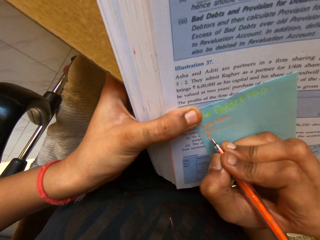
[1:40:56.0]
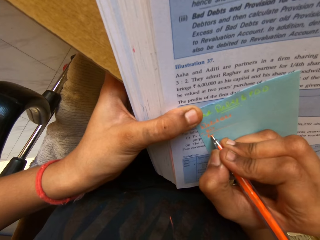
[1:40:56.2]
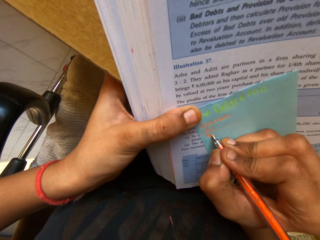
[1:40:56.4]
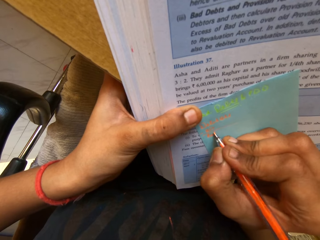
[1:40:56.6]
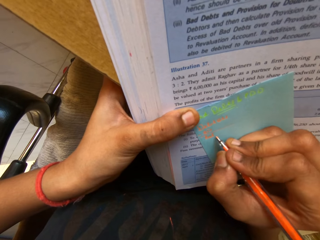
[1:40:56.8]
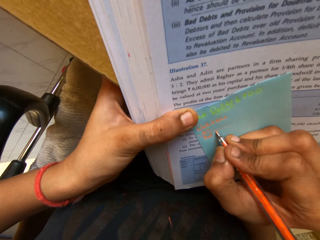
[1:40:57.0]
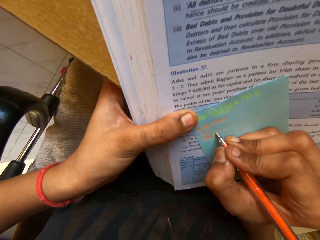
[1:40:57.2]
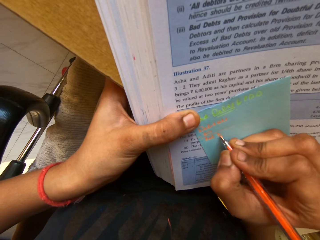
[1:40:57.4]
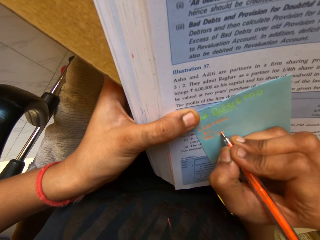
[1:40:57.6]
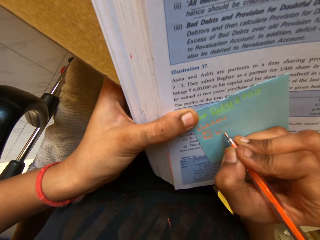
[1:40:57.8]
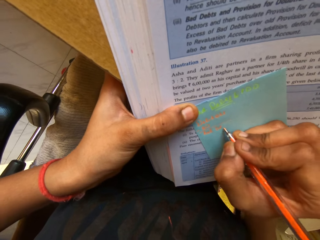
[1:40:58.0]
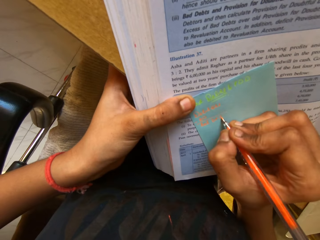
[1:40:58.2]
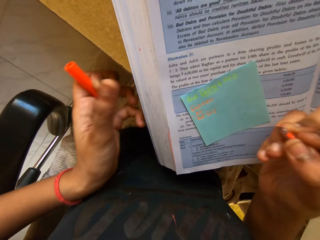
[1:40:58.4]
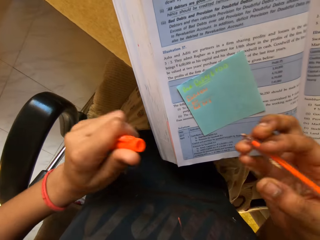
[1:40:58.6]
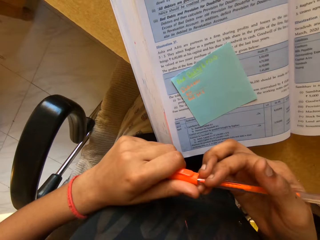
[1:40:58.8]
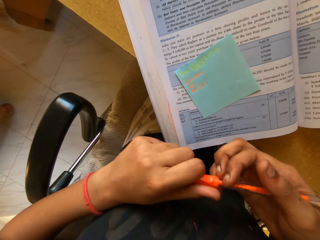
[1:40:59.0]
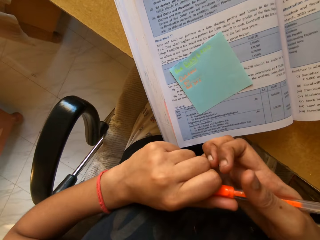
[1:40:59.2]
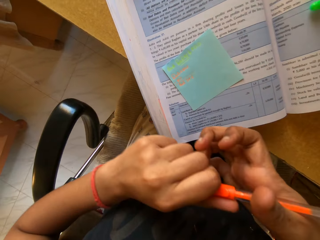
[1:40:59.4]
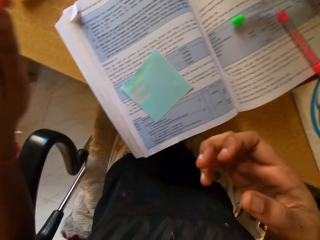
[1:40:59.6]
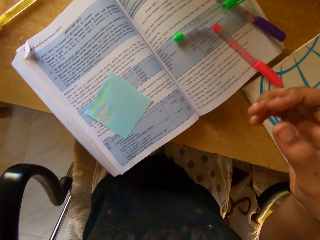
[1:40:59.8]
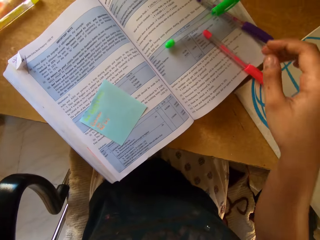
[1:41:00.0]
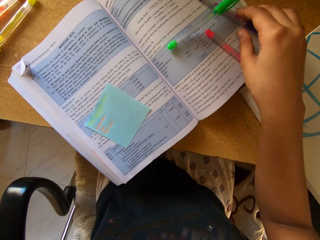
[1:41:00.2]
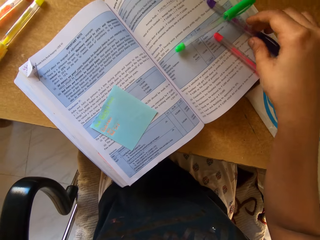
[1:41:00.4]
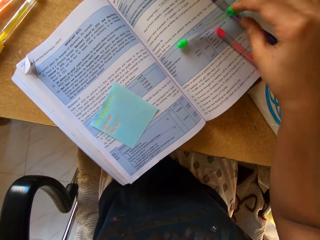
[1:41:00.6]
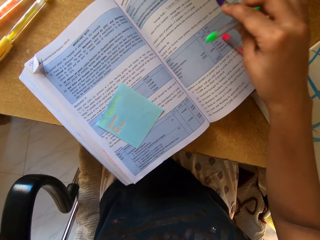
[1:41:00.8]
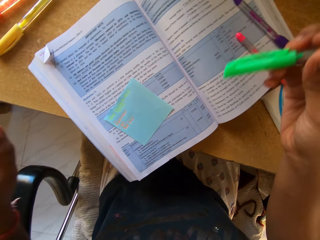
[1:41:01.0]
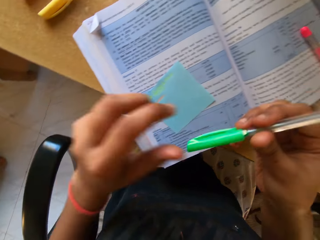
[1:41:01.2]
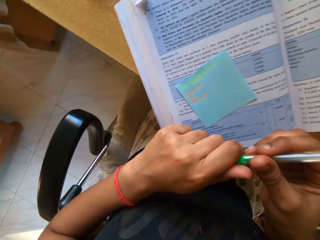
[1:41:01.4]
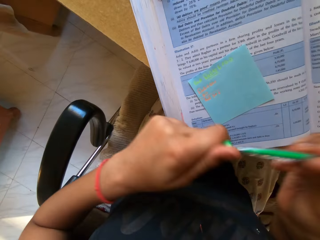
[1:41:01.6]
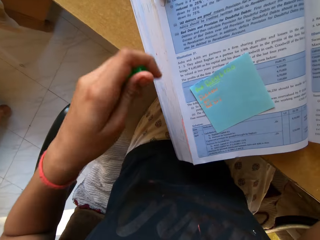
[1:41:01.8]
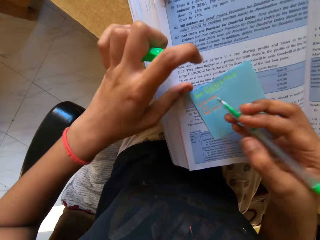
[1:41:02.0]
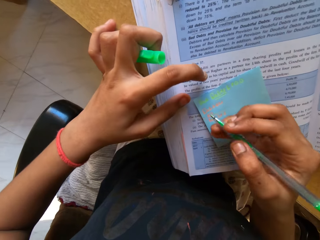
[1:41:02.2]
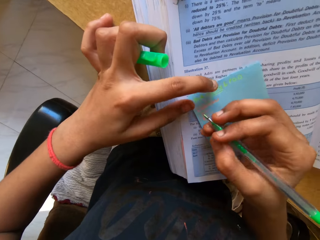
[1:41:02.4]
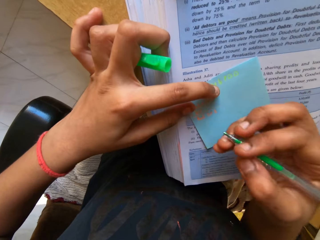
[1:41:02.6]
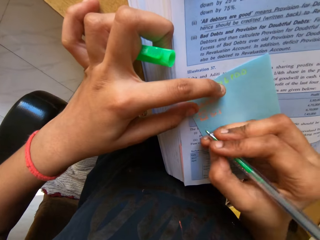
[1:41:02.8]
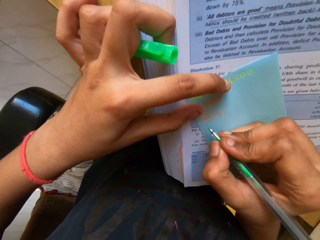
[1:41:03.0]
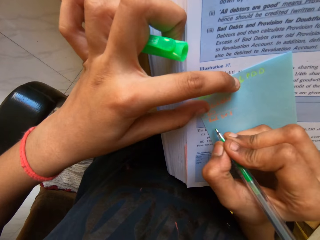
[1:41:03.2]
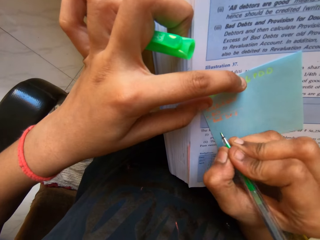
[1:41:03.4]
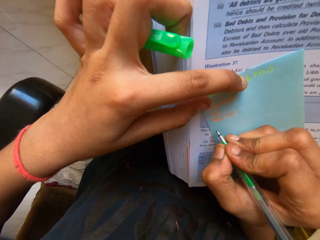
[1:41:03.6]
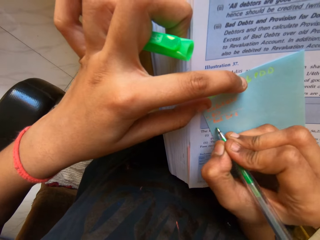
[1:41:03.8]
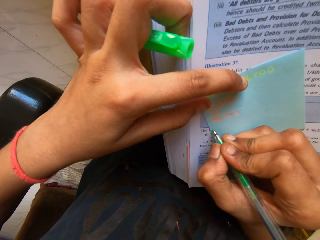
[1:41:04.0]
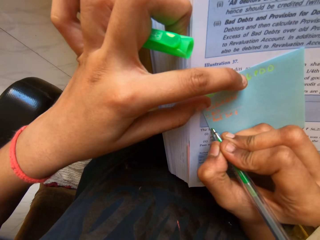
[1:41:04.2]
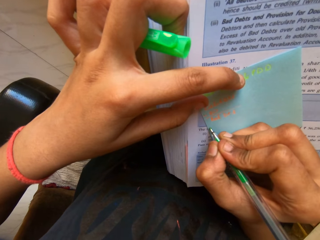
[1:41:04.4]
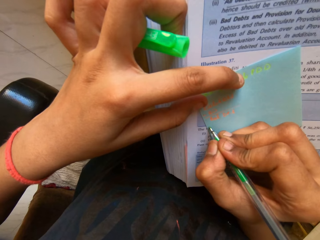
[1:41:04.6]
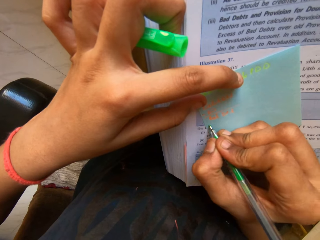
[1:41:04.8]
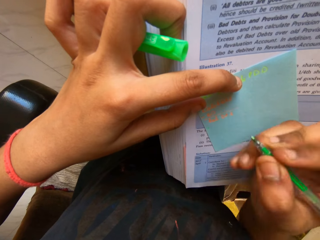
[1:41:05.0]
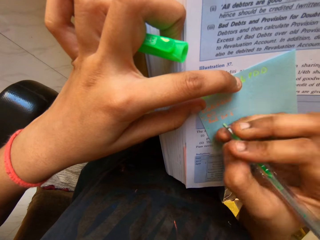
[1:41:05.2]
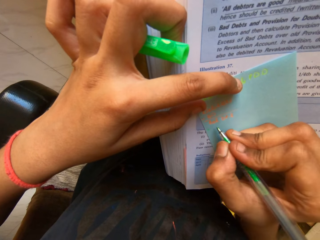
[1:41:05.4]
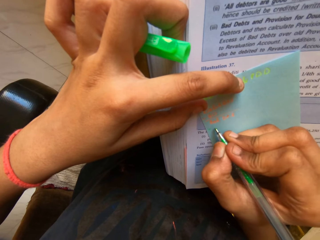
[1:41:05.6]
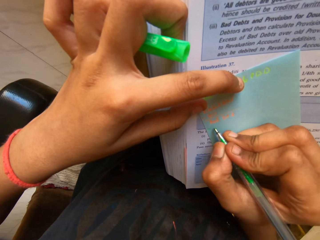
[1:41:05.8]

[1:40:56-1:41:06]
The camera wearer puts the pen cap on the pen. They put a pen on the table. They pick a pen from the book. They remove the pen cap from the pen. They write on the note pad.

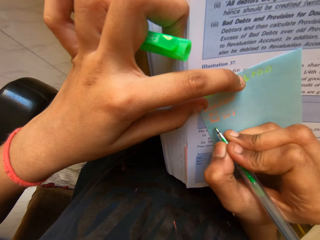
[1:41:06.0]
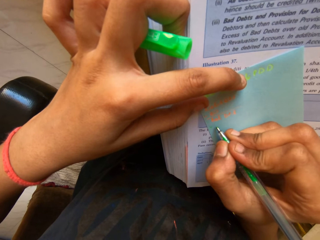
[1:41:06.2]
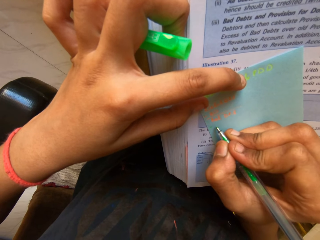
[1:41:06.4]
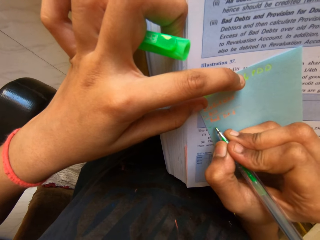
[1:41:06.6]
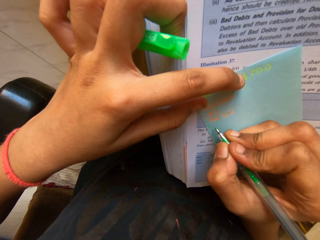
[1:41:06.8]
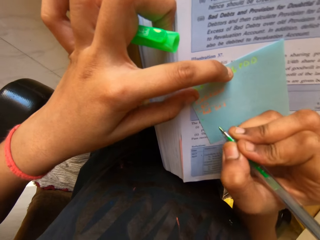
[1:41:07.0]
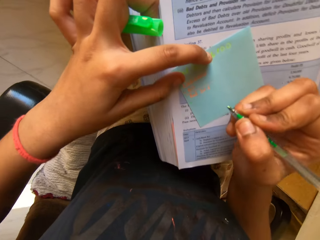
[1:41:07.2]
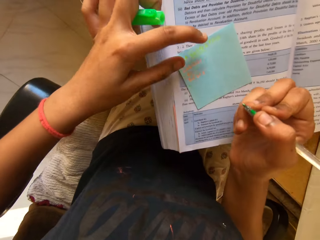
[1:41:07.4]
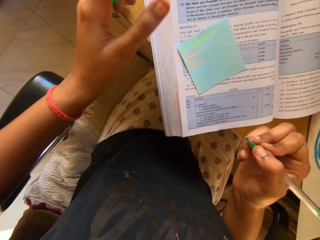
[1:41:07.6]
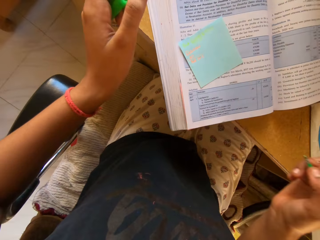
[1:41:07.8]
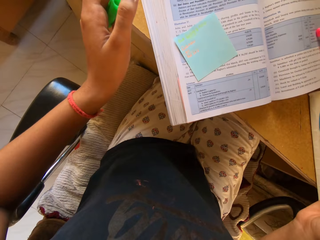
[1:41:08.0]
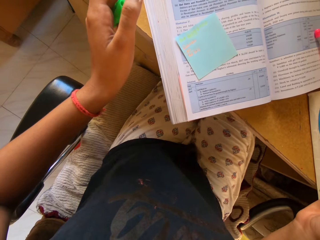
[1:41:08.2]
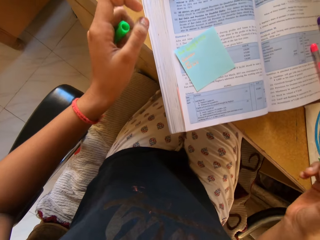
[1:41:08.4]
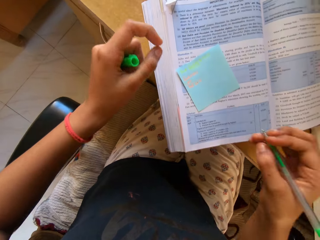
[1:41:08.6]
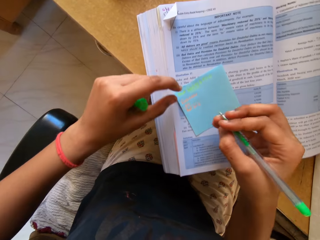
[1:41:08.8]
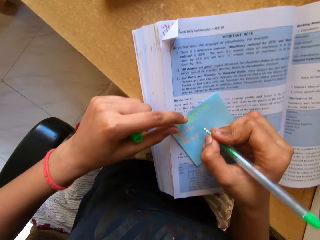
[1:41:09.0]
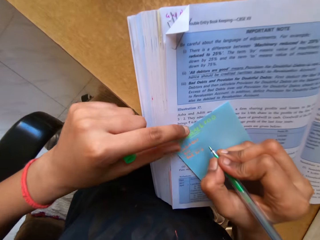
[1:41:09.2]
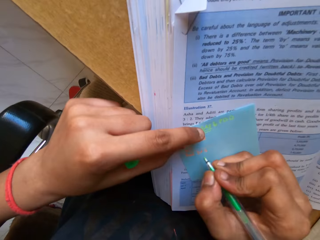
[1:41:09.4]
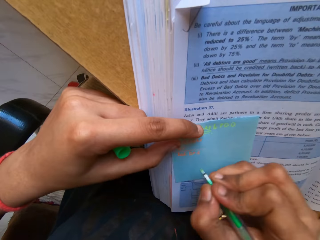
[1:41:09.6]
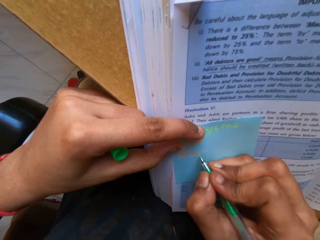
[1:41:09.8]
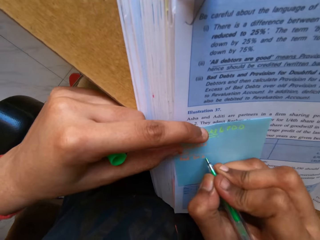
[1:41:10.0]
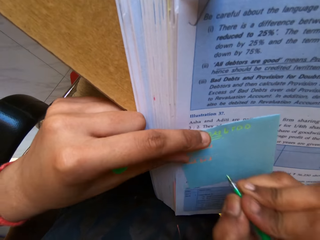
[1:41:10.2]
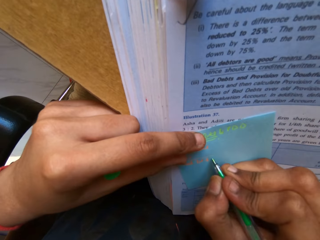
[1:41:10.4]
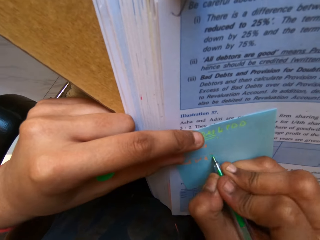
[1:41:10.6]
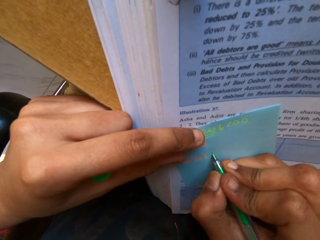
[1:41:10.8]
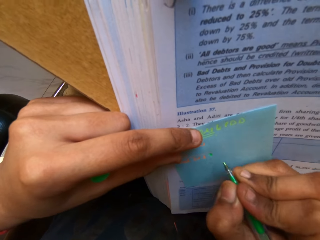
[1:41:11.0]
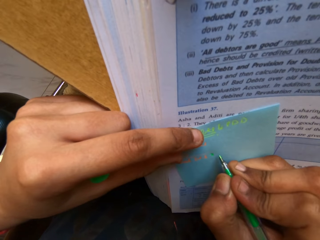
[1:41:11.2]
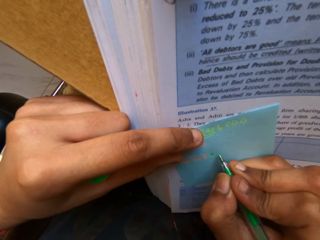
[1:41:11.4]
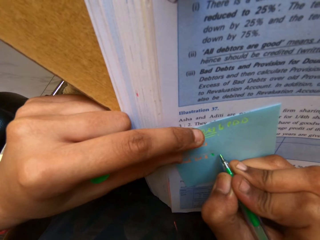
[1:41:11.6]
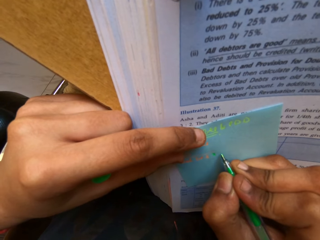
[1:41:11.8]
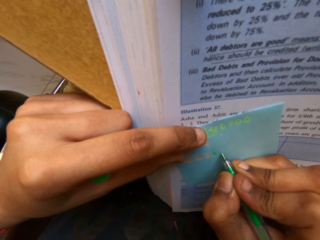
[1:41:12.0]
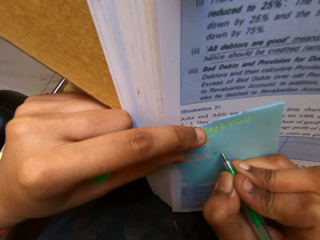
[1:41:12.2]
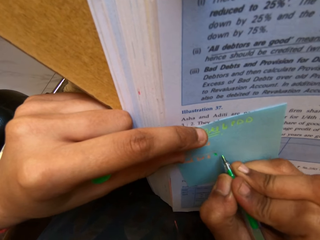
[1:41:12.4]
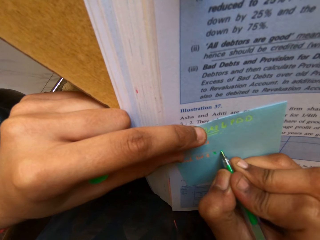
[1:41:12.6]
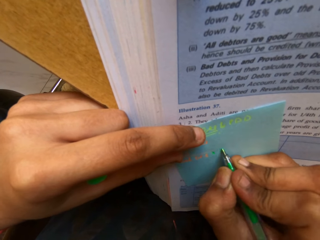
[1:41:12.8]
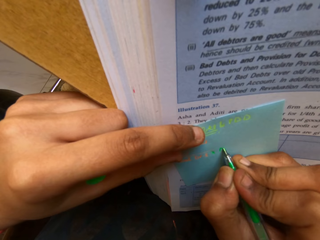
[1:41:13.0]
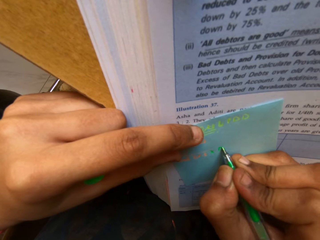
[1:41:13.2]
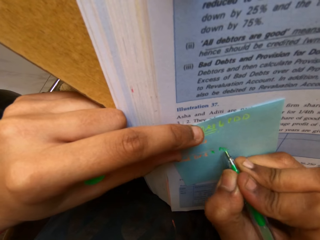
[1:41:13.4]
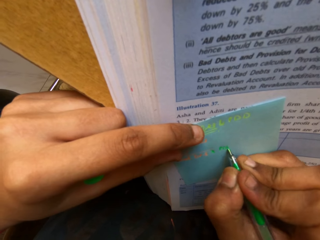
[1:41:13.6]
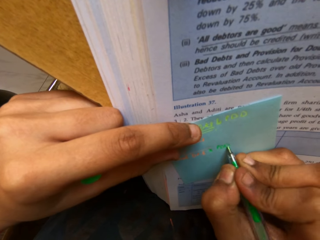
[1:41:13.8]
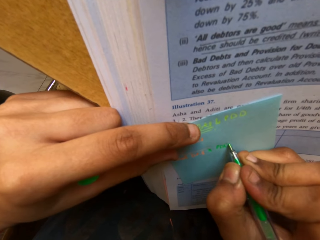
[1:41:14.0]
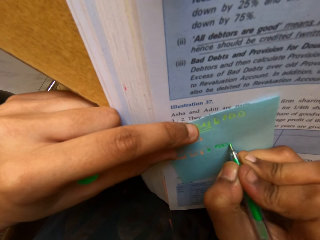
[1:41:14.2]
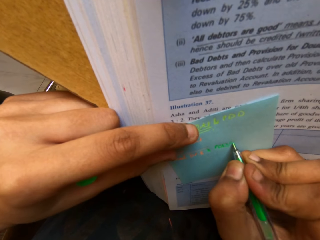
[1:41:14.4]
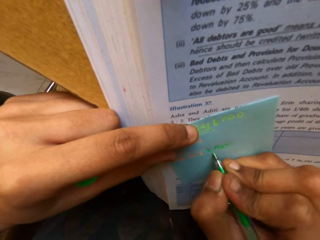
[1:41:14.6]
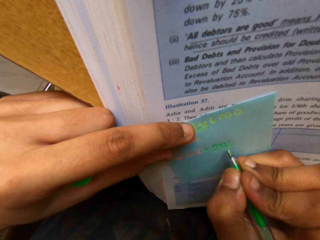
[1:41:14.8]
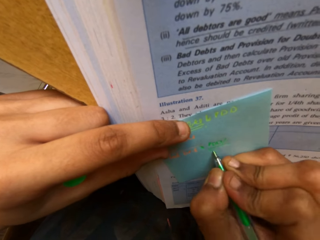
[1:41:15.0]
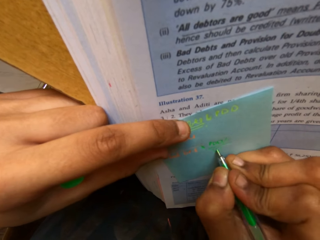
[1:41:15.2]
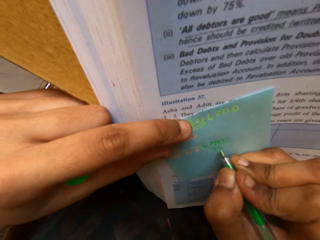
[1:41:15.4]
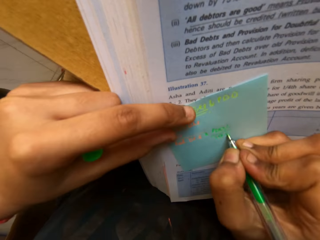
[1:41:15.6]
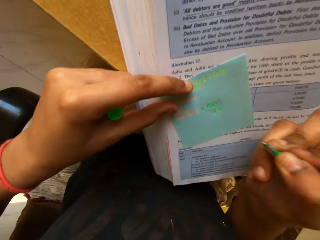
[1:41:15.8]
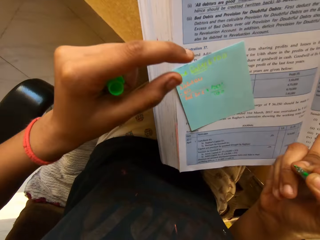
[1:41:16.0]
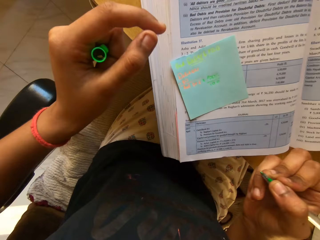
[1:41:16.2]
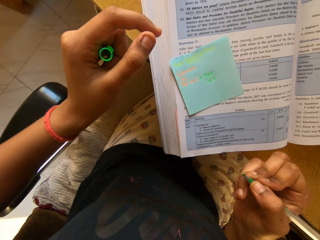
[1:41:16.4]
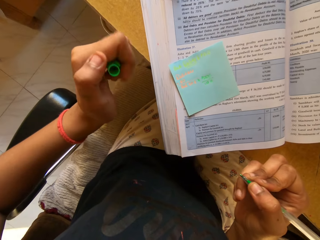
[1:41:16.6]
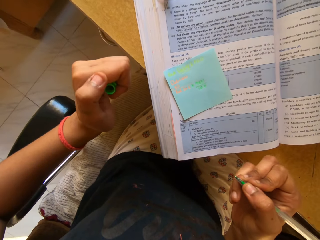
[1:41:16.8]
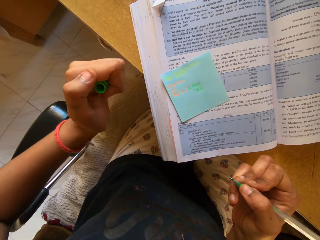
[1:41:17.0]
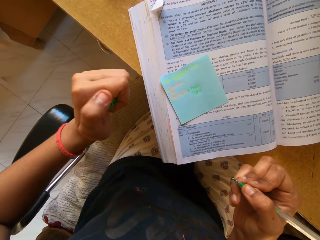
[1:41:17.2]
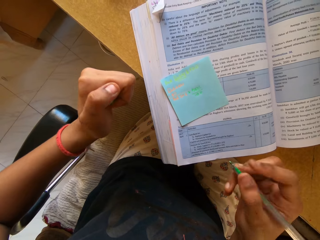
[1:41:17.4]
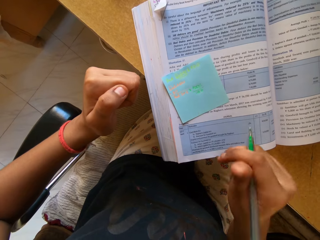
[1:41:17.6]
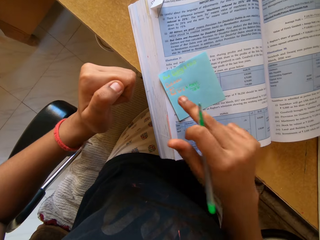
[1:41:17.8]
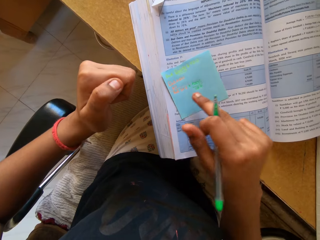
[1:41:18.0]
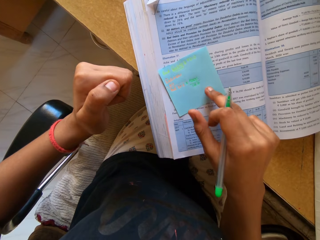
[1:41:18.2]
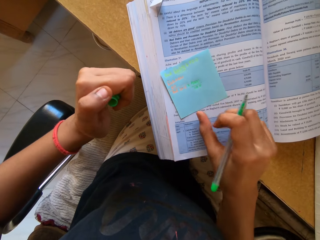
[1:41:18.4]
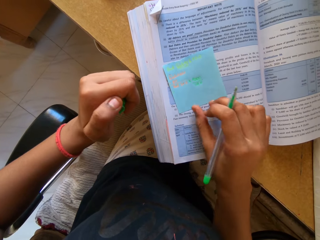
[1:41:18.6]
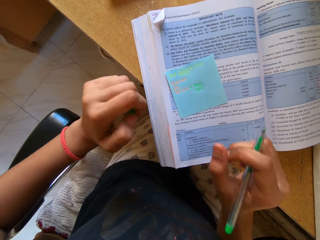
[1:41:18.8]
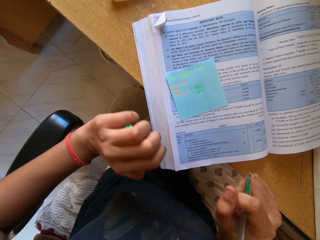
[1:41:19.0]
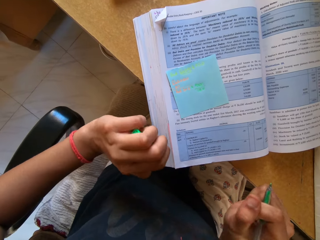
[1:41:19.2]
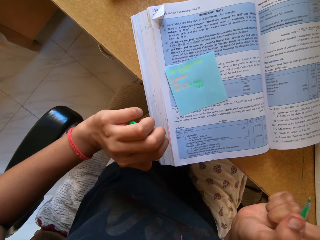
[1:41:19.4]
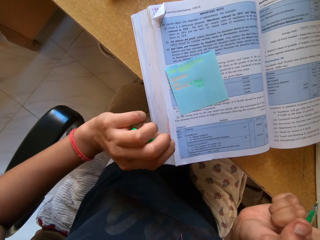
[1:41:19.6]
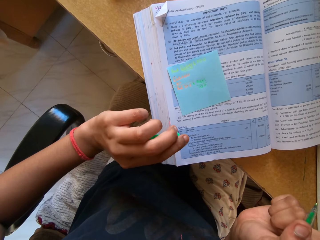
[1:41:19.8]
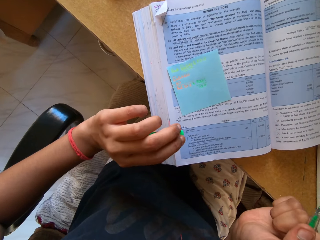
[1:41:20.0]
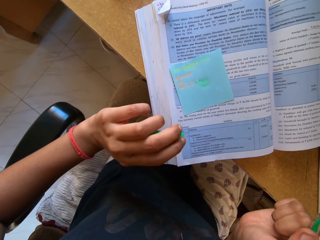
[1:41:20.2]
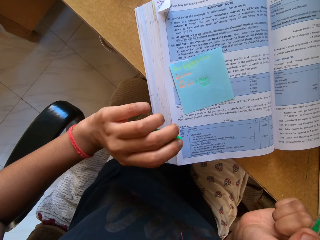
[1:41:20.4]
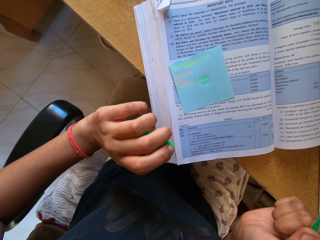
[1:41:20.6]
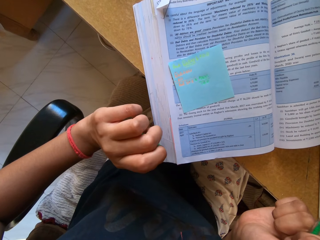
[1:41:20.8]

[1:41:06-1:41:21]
The camera wearer stops to write. They write on the note pad. They look in the room. They point at the notes with a finger. They look in the room.
